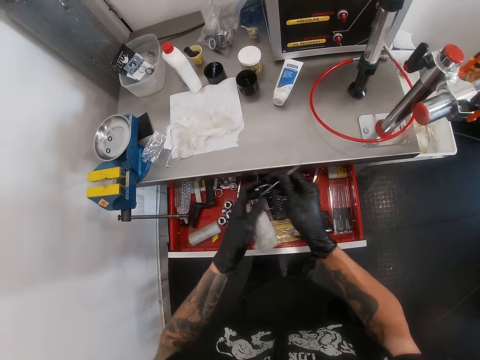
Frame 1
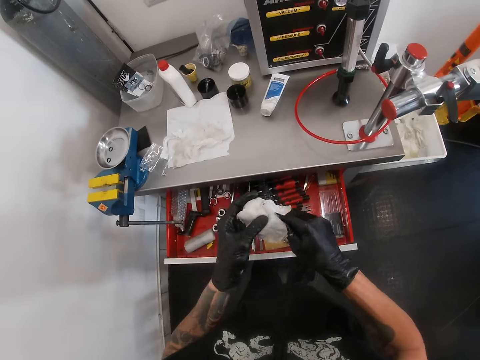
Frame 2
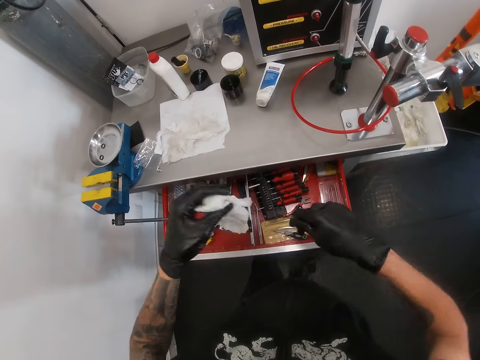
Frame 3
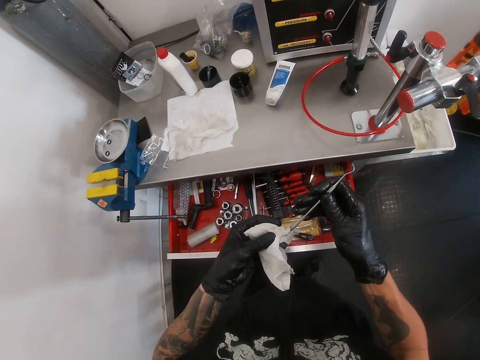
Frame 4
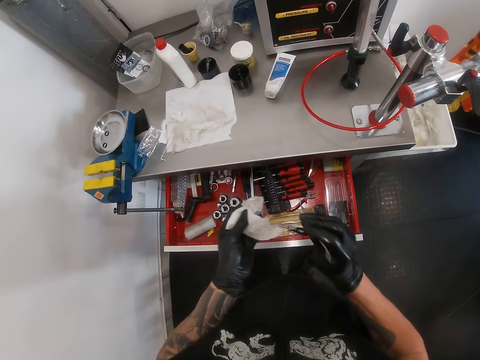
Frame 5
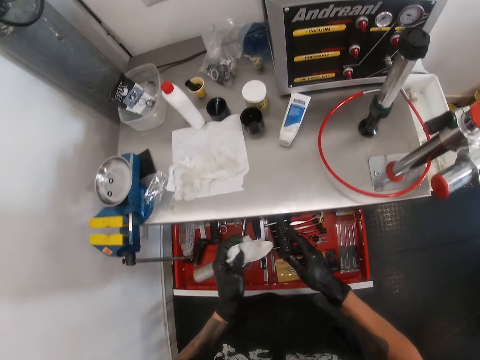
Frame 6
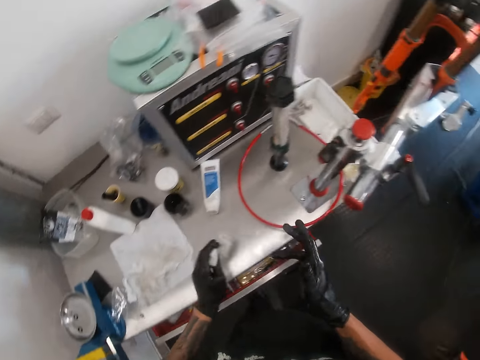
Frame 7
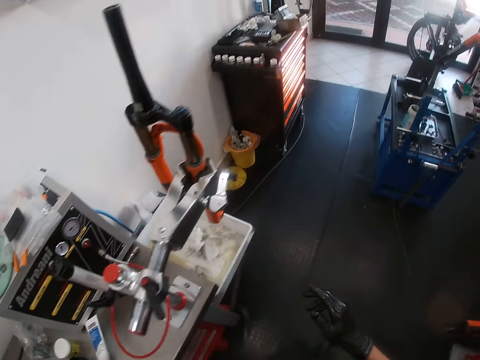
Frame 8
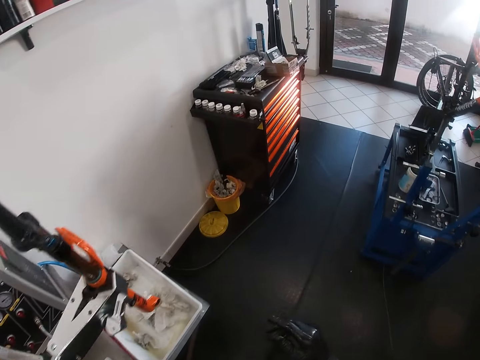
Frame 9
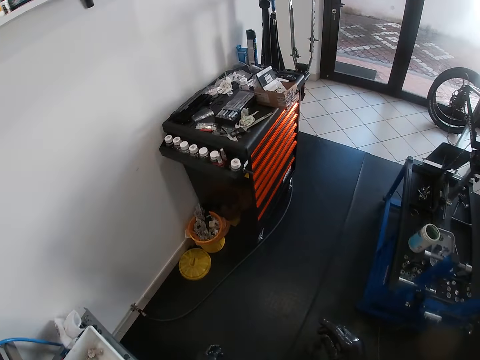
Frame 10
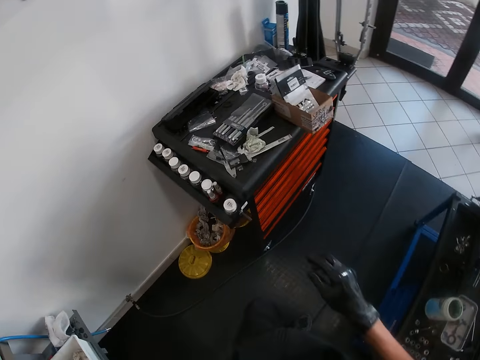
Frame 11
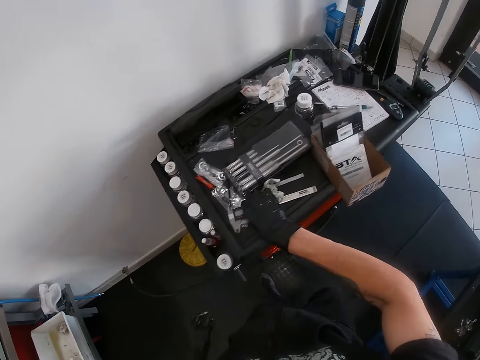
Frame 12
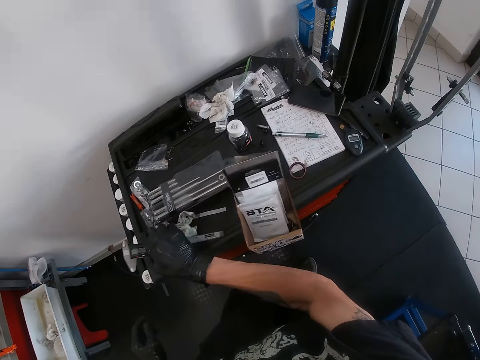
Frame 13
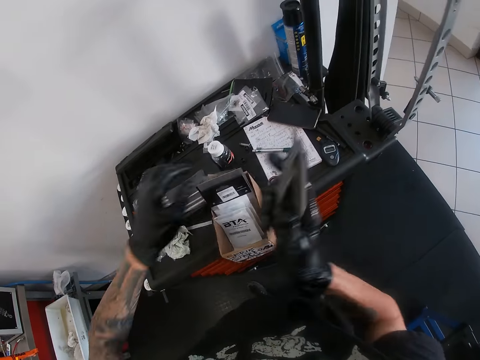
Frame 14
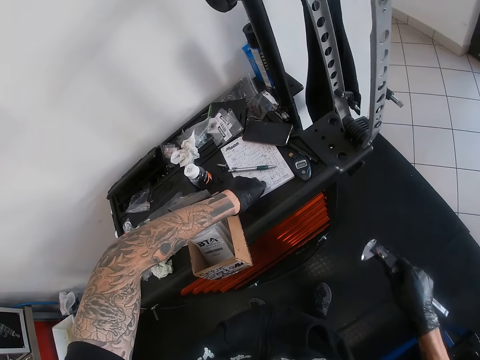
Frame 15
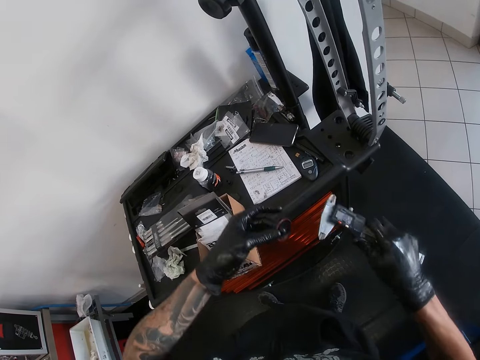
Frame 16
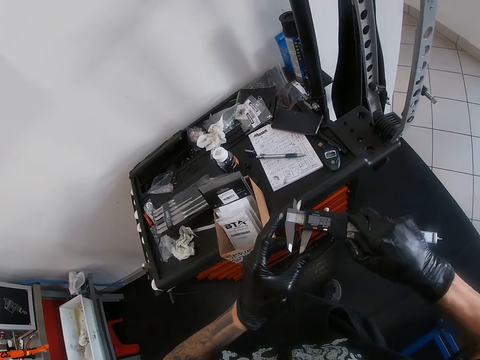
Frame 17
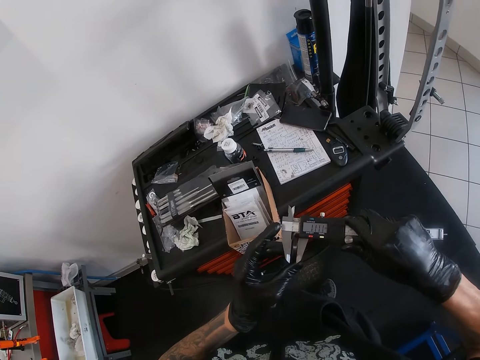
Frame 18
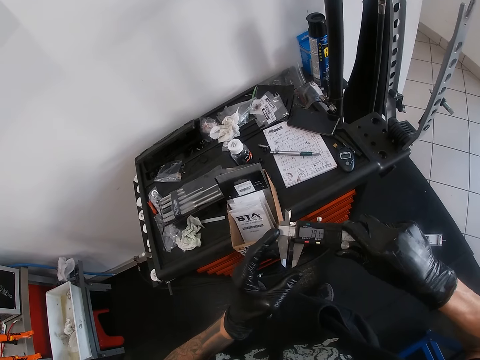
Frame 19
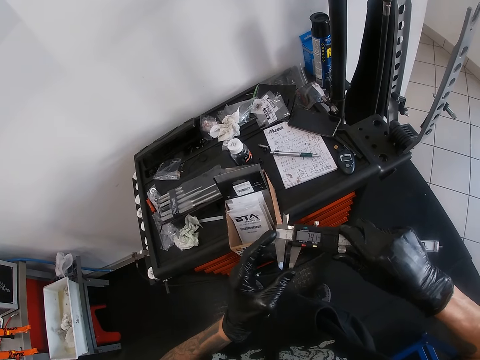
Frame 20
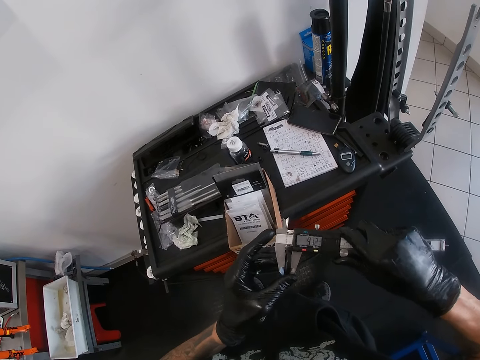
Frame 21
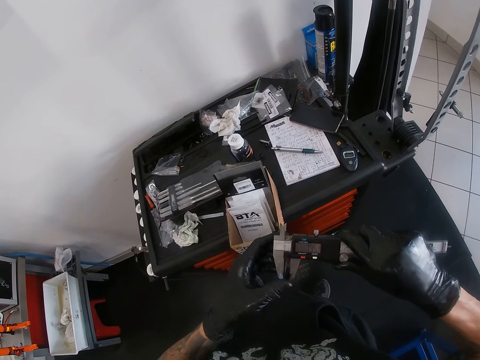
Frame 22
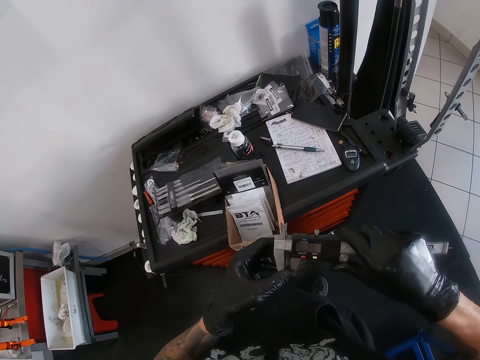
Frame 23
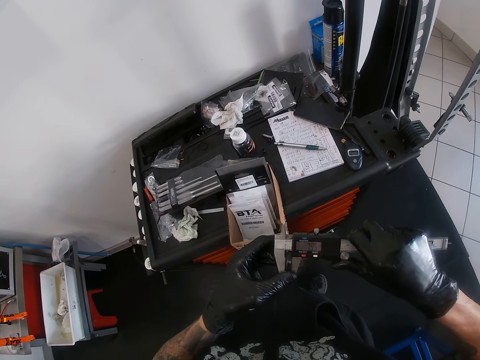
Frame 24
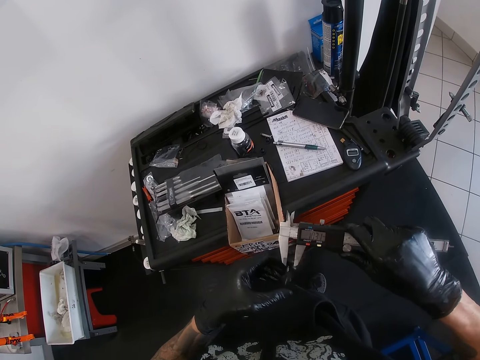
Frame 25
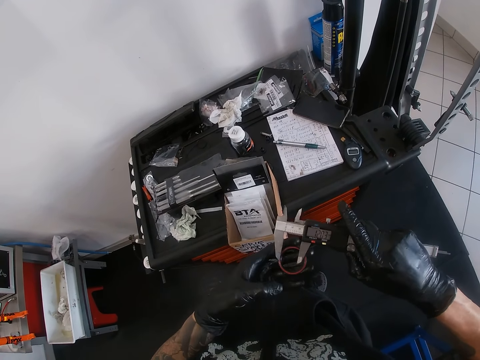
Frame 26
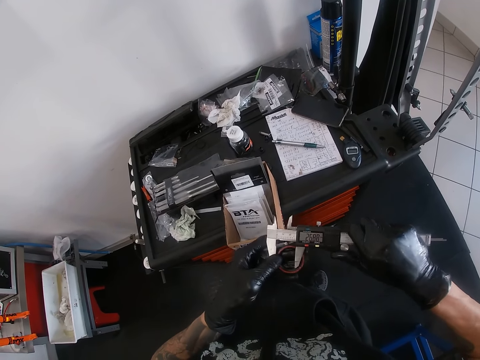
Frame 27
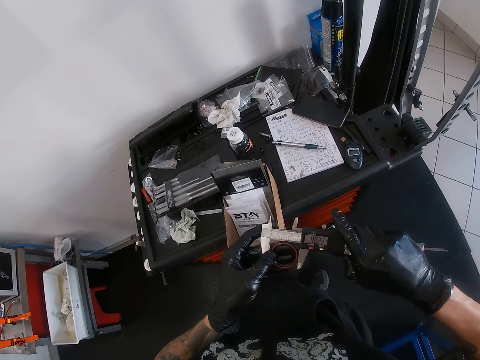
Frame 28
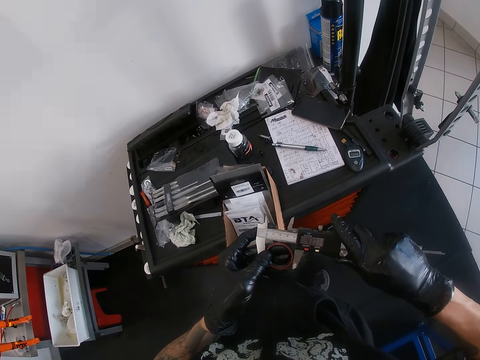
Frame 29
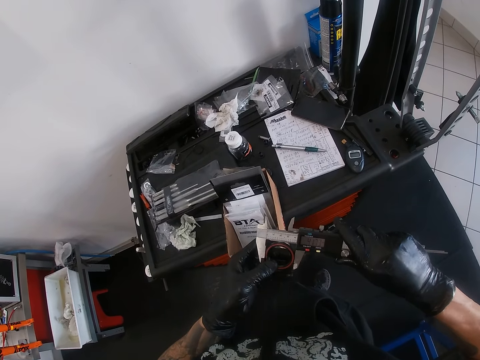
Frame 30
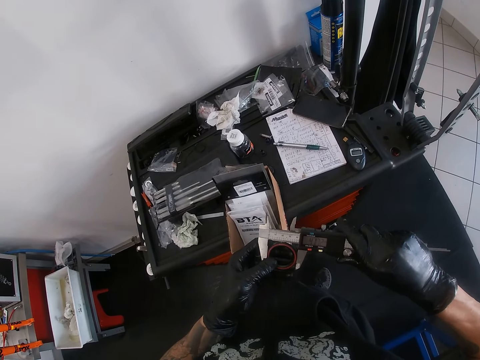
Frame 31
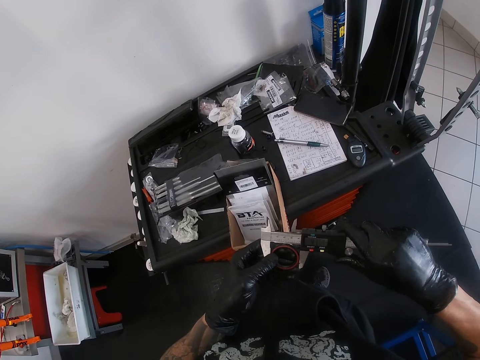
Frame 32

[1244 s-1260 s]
The camera wearer passes the curved tweezers to his right gloved hand. He holds the hook with his right hand. He cleans the curved screwdriver with the tissue in his left gloved hand. He drops the curved screwdriver in the toolbox drawer with his right gloved hand. He closes the drawer with his left knee. He wipes a finger and puts the serviette on the cabinet. He walks towards the tool box. He picks up the vernier caliper from the table with his right gloved hand. He turns the caliper and lowers his right hand. He picks up a headset spacer or bearing from the tool box with his left gloved hand. He adjusts the outside jaws of the caliper. He measures the headset spacer with the vernier caliper in his right gloved hand. He removes the bearing from the caliper. He measures the bearing.

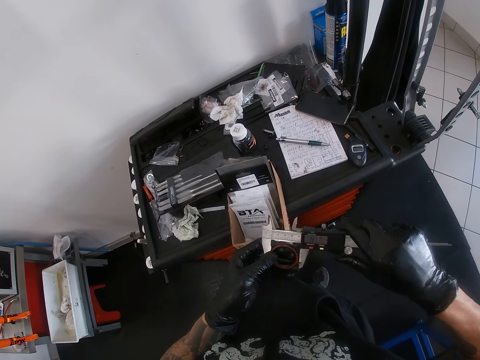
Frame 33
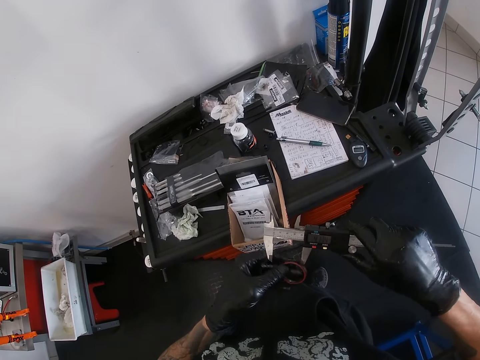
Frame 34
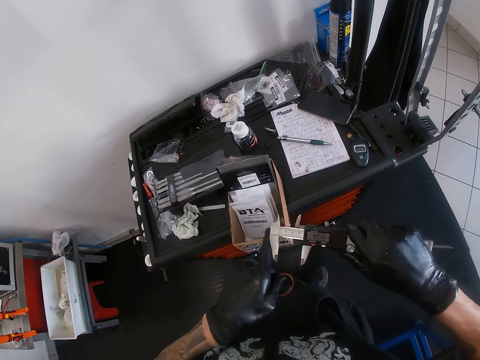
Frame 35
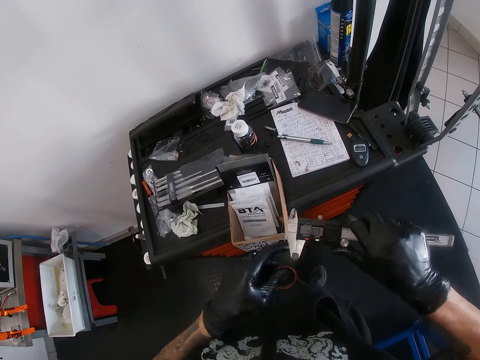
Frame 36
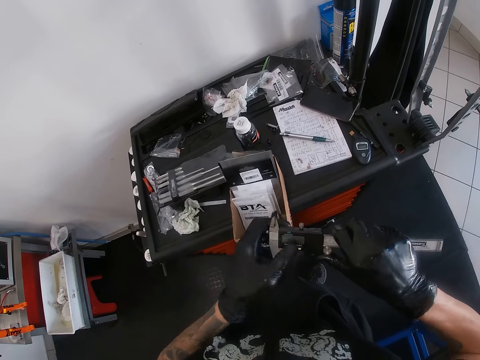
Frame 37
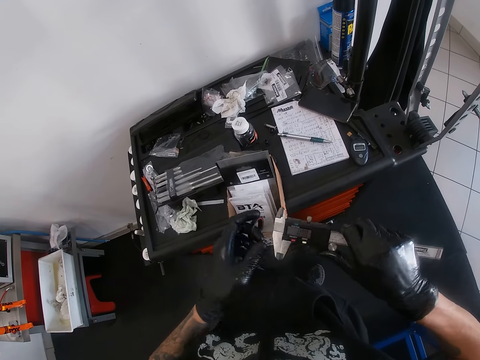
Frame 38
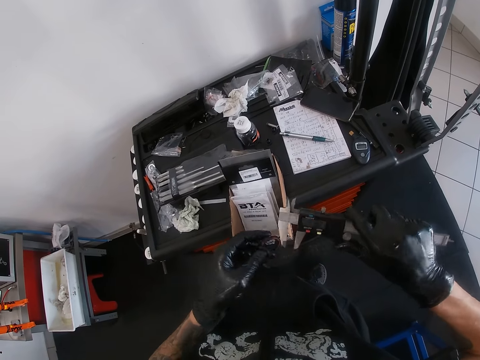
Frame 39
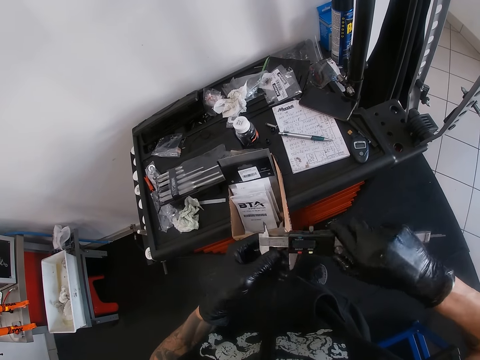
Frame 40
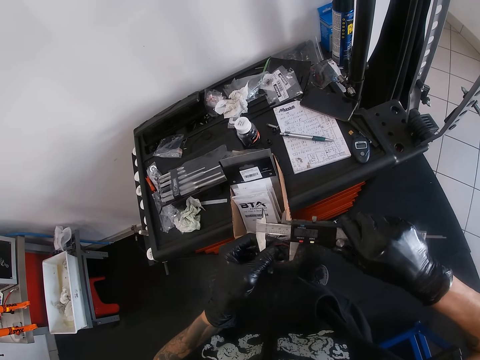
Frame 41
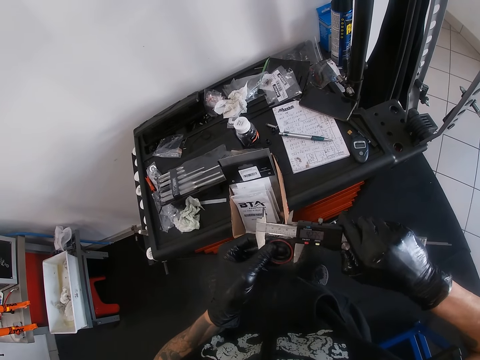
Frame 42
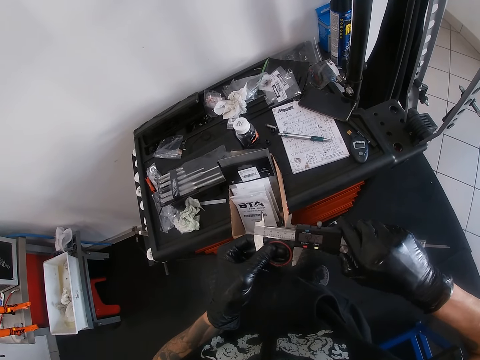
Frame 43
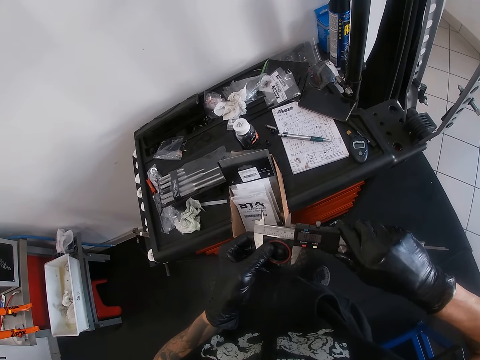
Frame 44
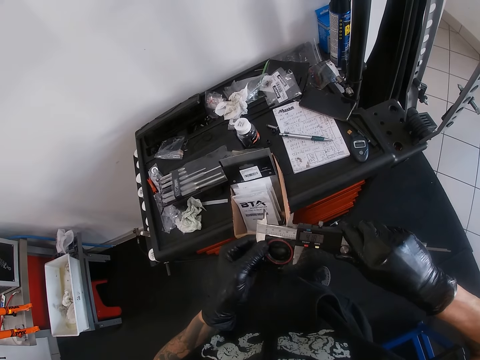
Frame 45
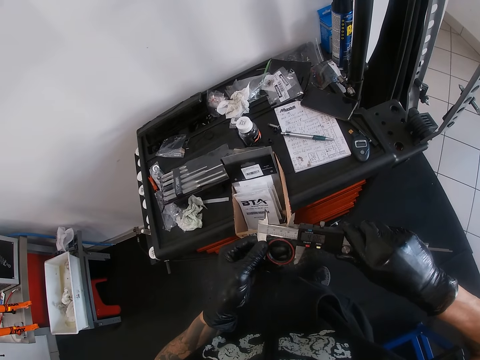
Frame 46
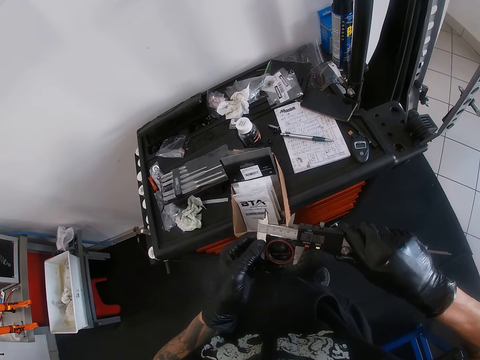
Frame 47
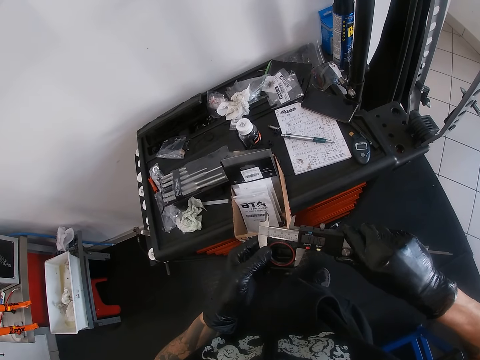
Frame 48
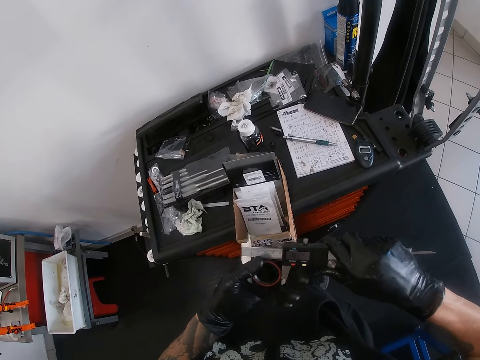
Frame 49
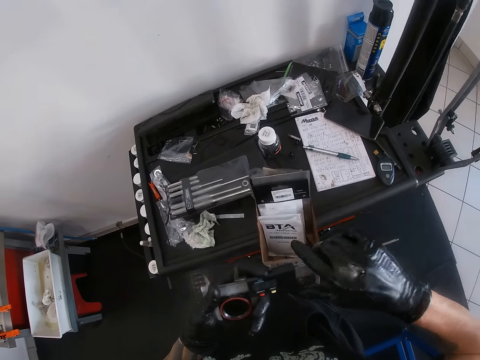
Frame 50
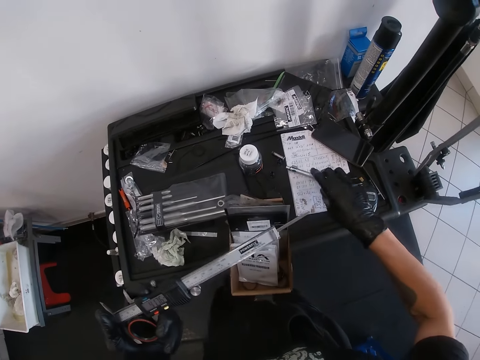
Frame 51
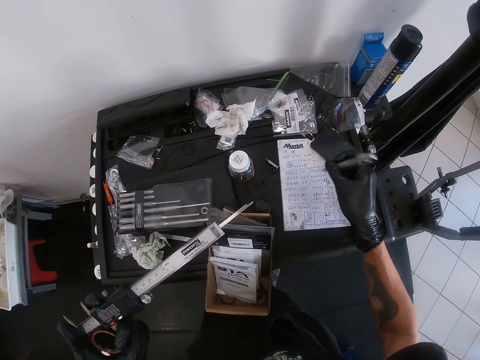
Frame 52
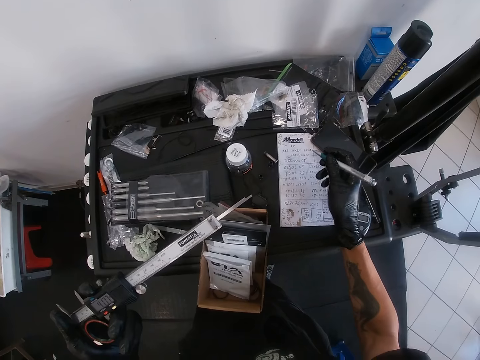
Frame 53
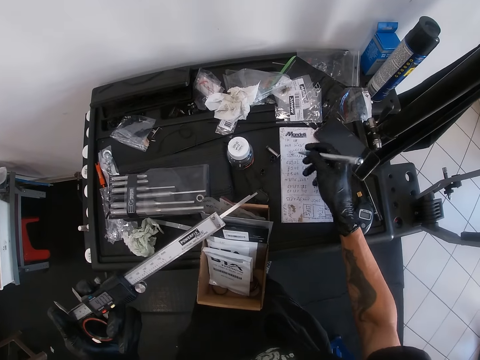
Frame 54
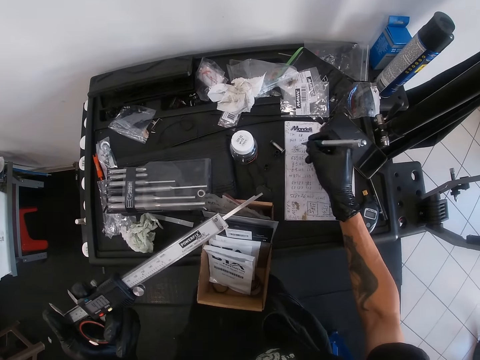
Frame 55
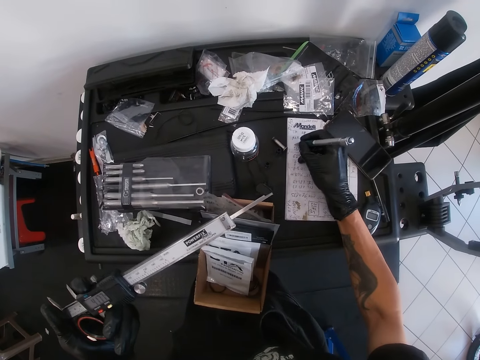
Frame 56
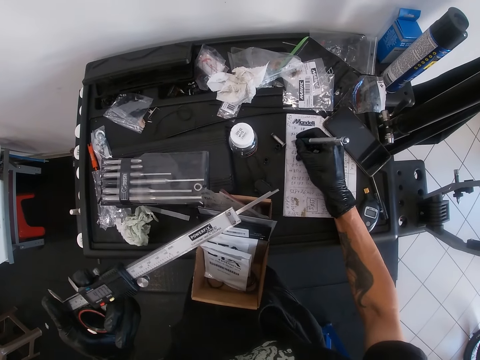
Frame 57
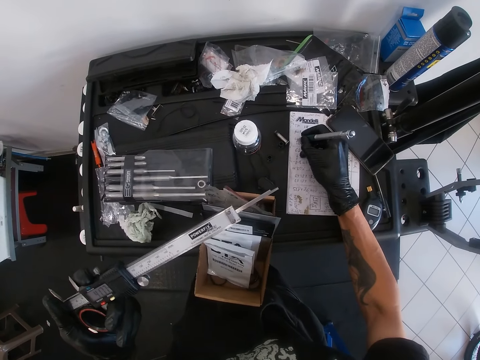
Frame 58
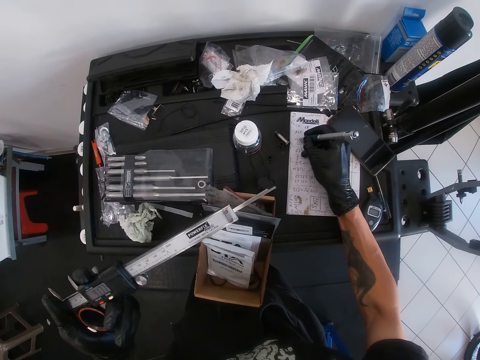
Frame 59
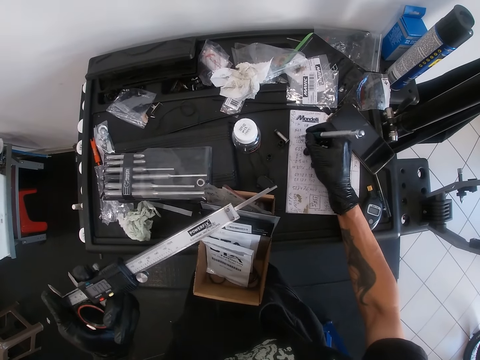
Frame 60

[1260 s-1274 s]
The camera wearer removes the headset spacer or bearing from the caliper. He adjusts the vernier caliper with his left gloved hand. He closes the jaws of the caliper, holds the caliper with both hands and opens the caliper jaws. He adjusts the vernier caliper with his left gloved hand again. He measures the headset spacer with the vernier caliper in his right gloved hand. He passes the digital vernier caliper to his left gloved hand. He picks up the pen on the book with his right gloved hand. He holds the pen well. He records on the book with the pen in his right gloved hand.
